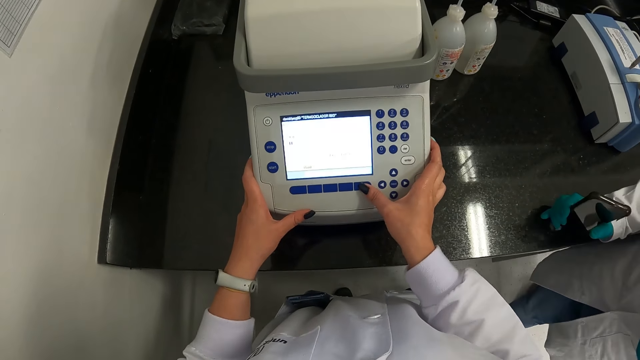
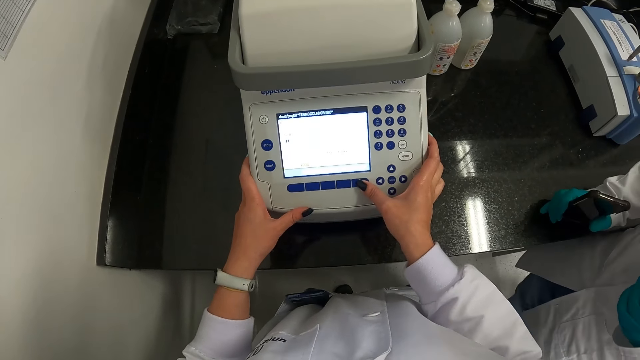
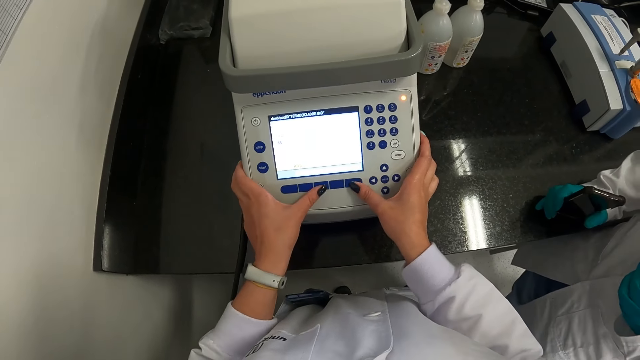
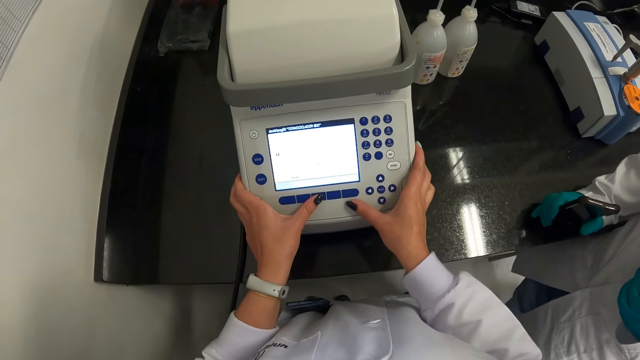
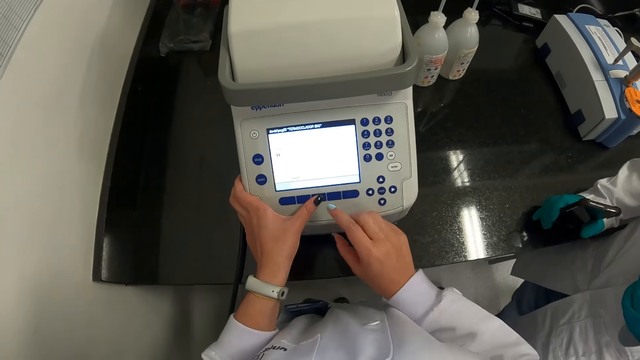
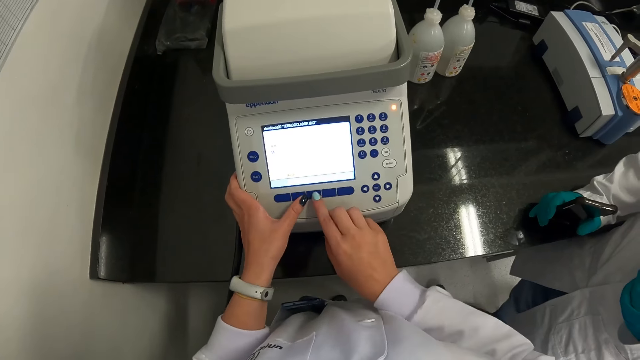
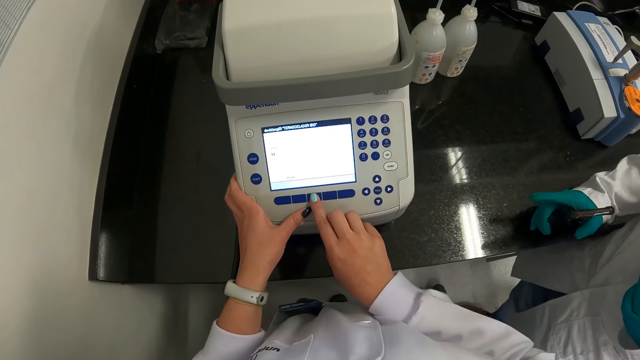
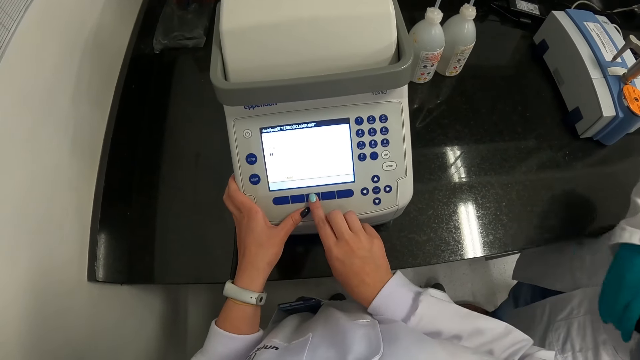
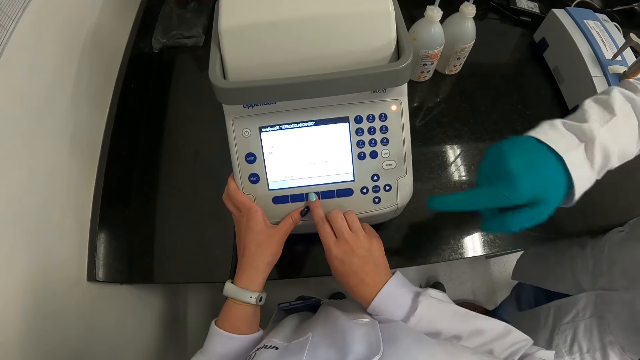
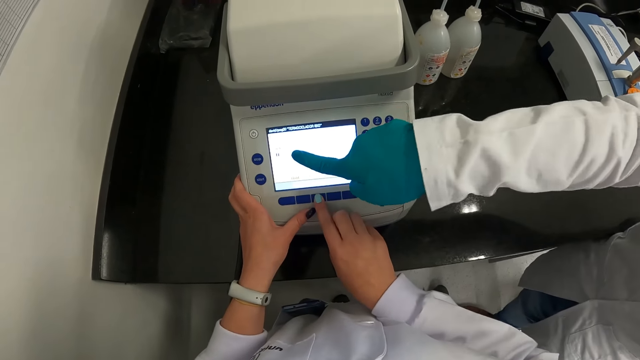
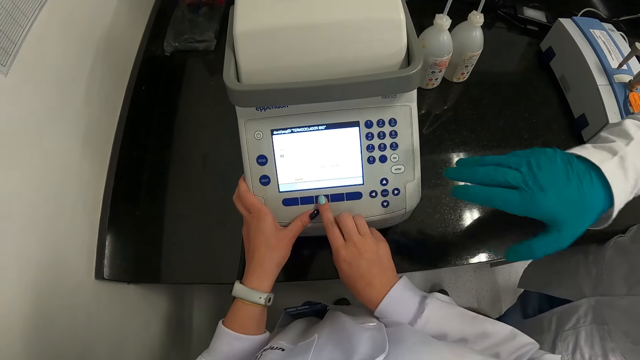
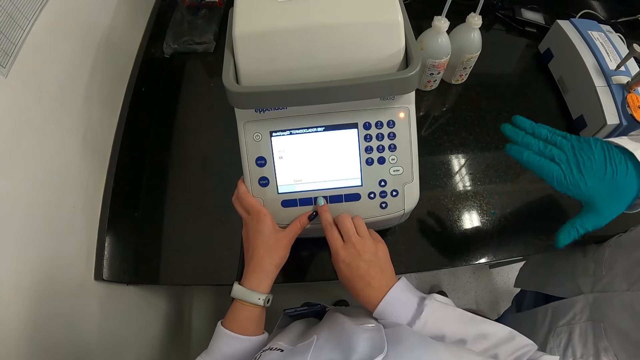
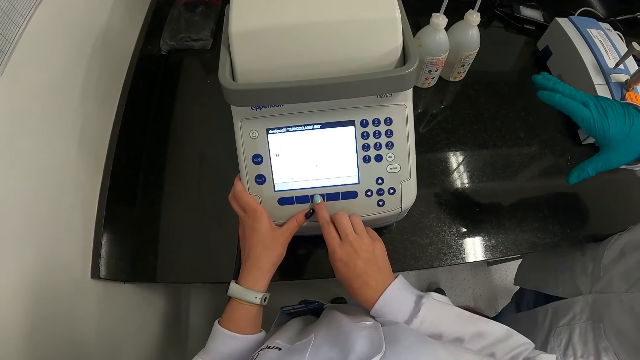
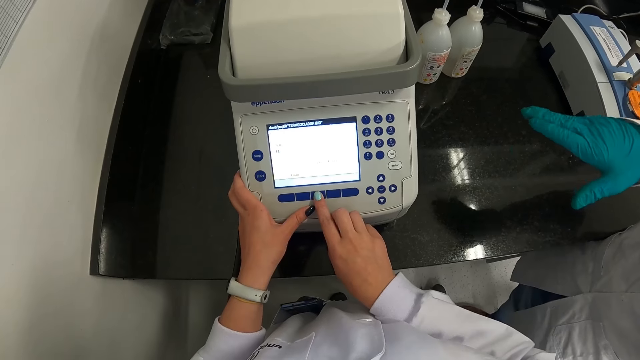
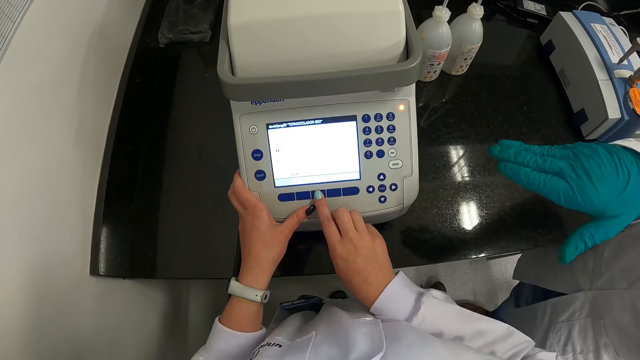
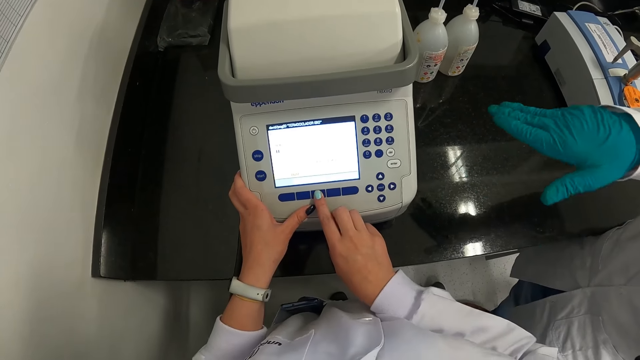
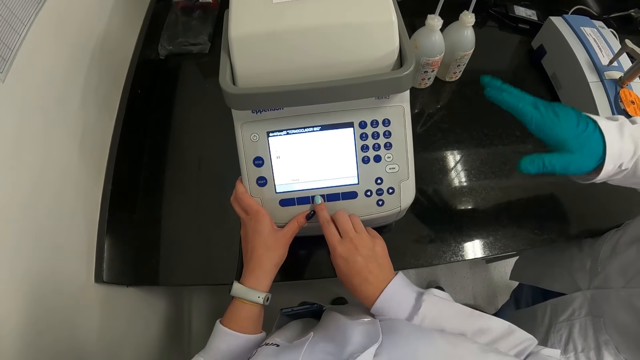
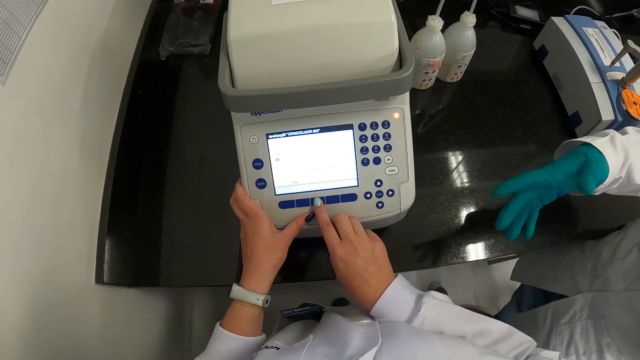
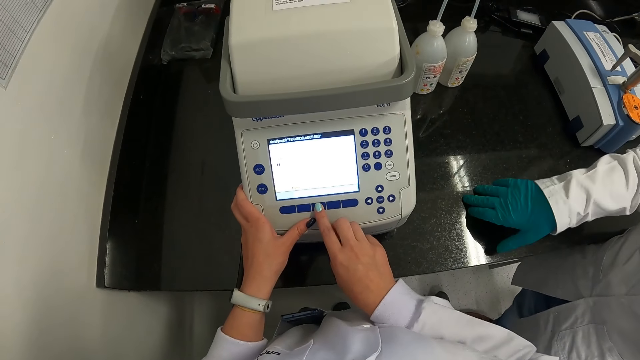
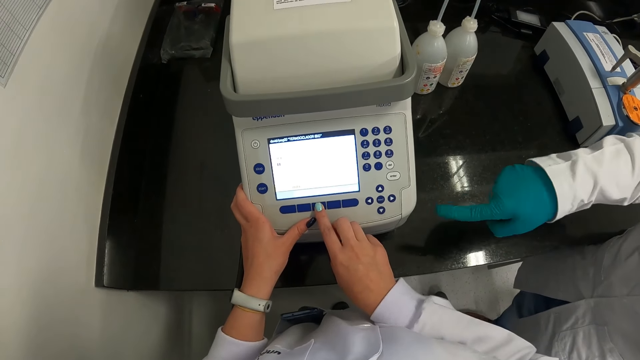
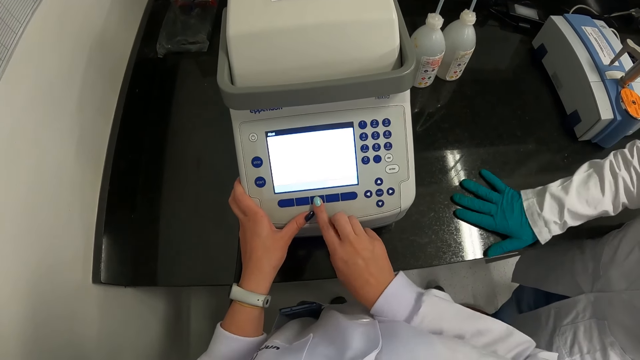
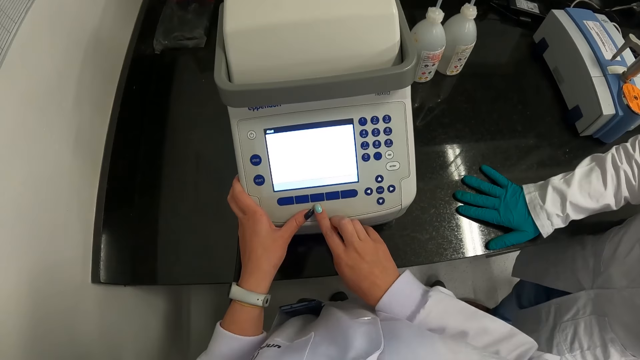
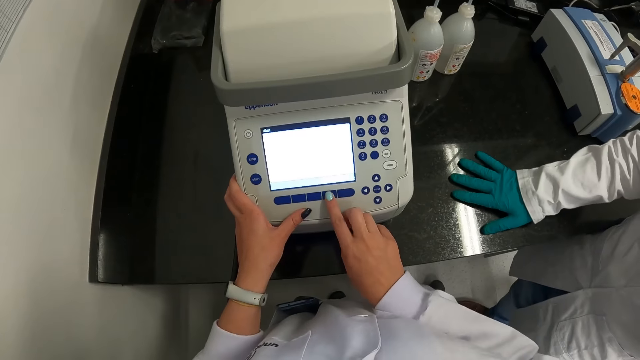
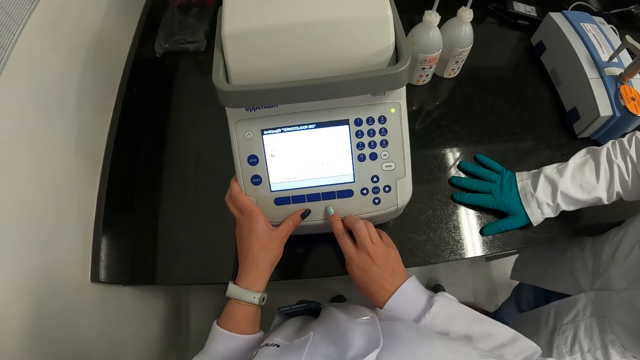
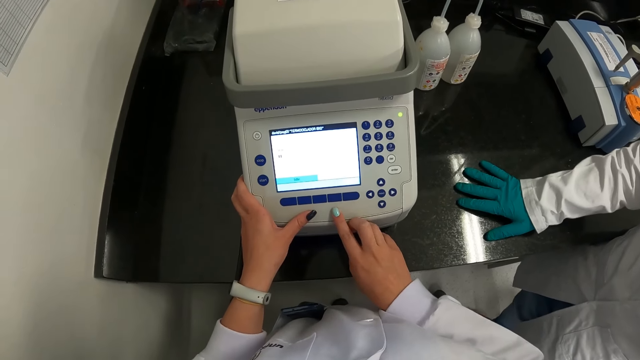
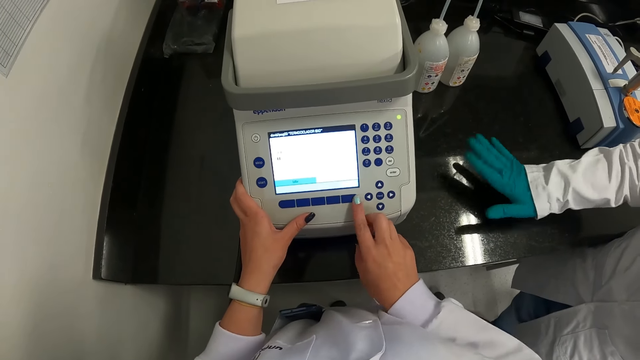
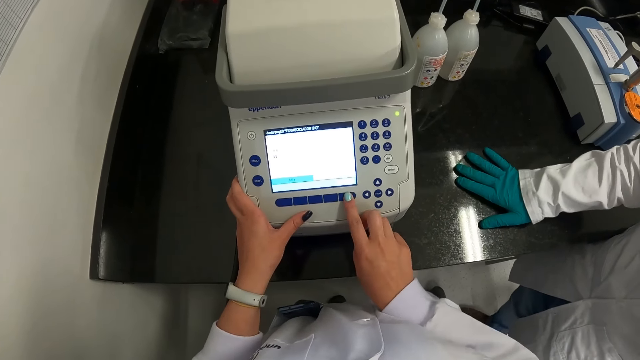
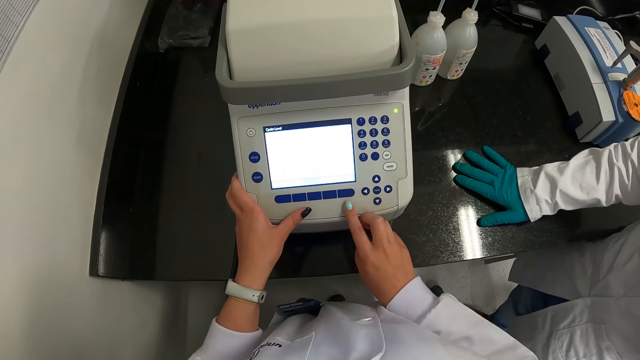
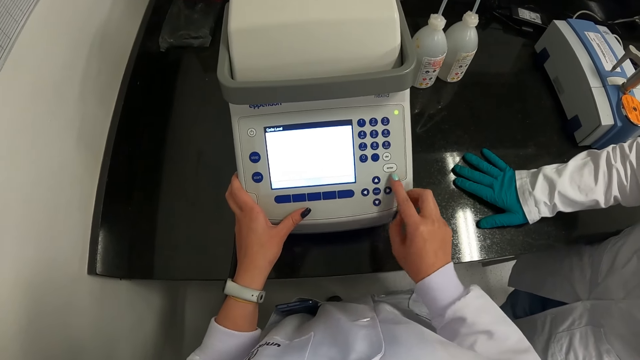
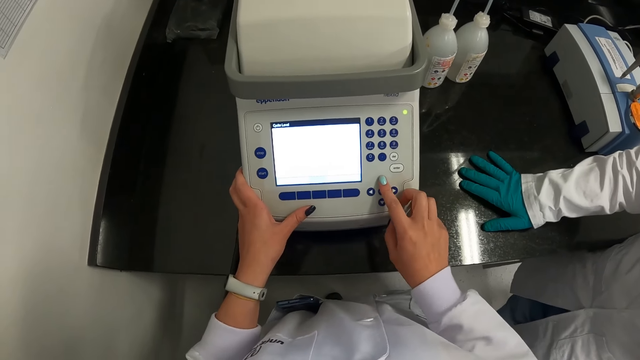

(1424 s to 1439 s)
A man puts the right hand on the countertop. The camera wearer operates the machine. The man gesticulates with his right hand. The man removes the right hand from the table. The man points his right hand at the screen of the thermocycler. The man moves the right hand. The man points at the machine. The camera wearer operates the machine.

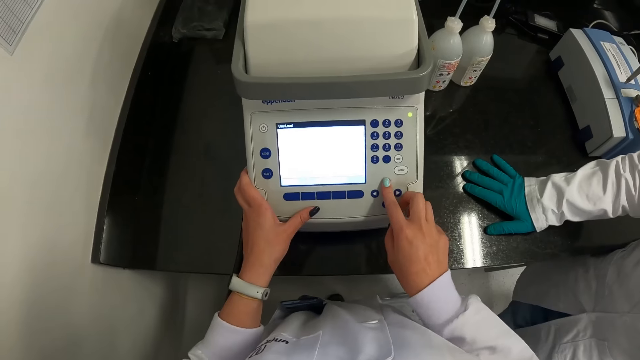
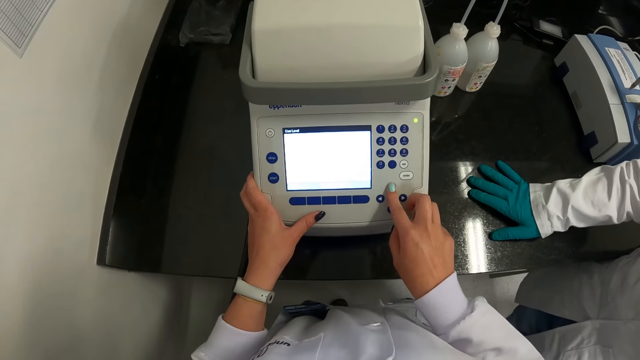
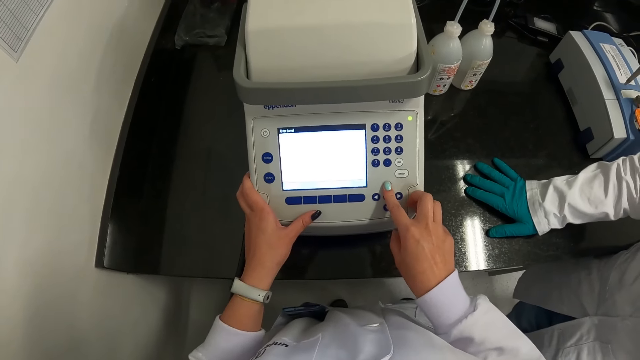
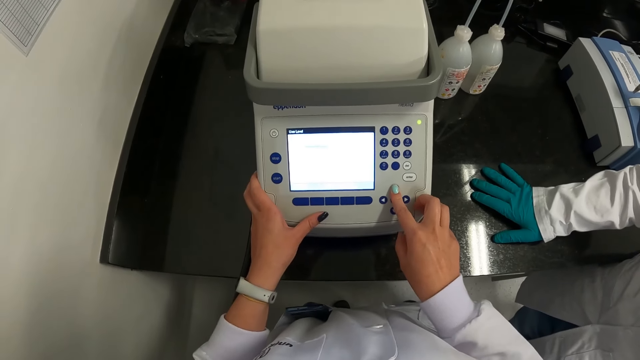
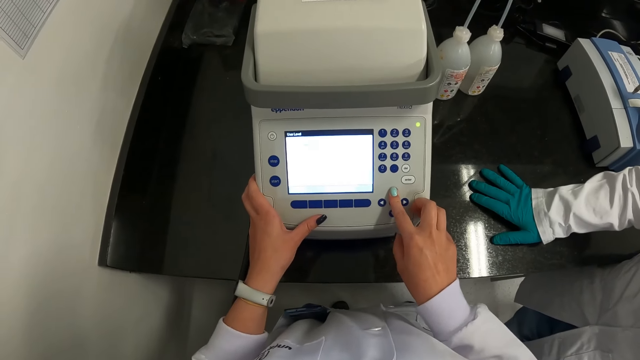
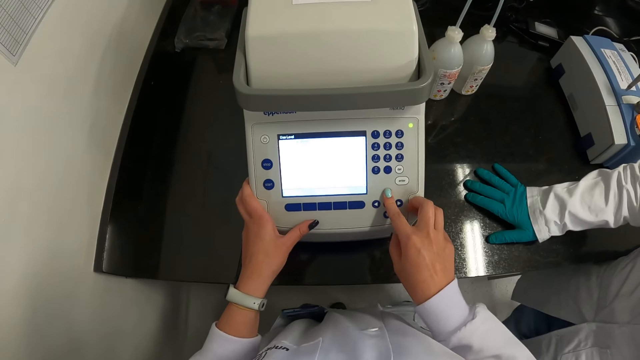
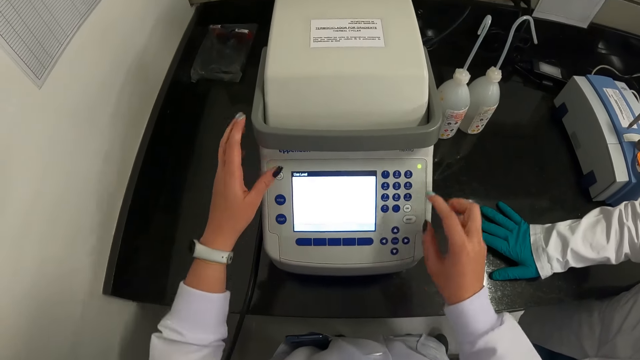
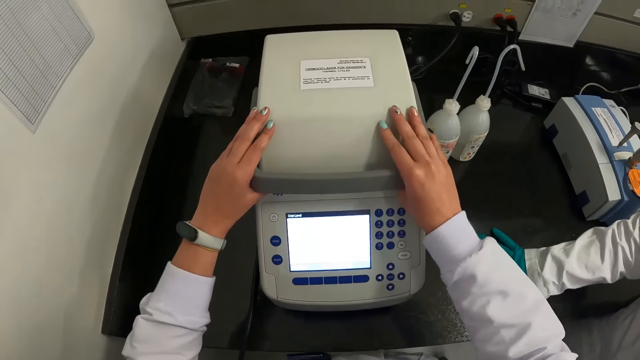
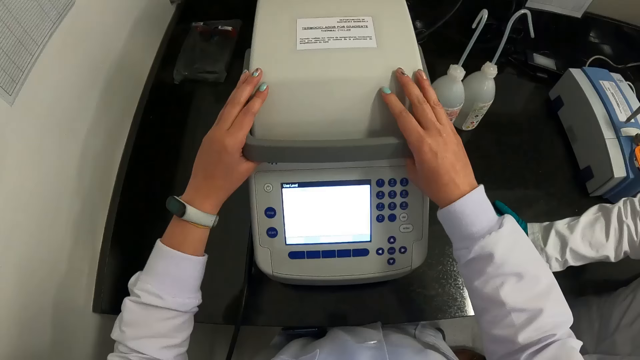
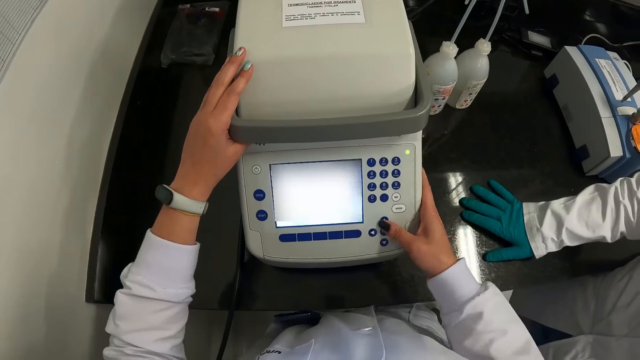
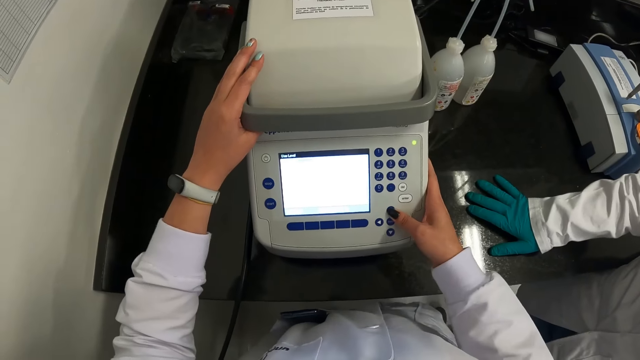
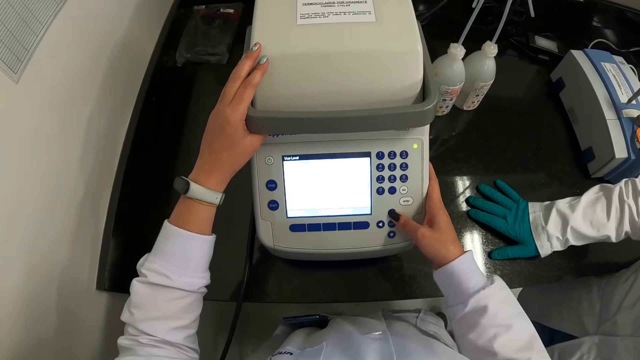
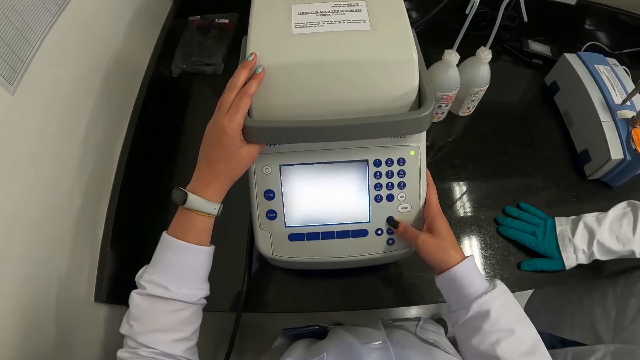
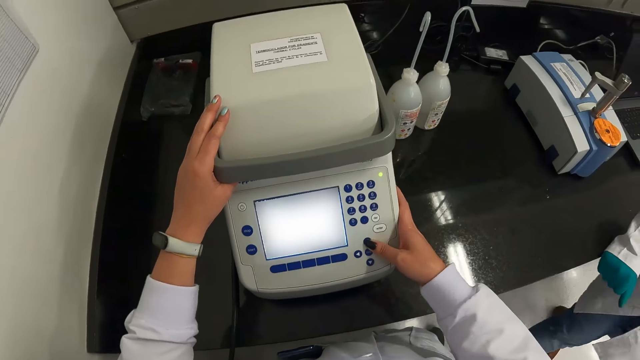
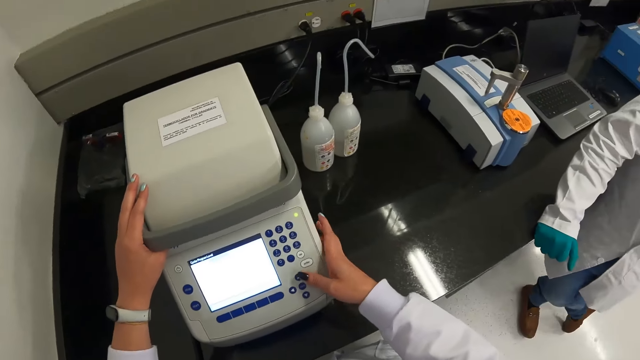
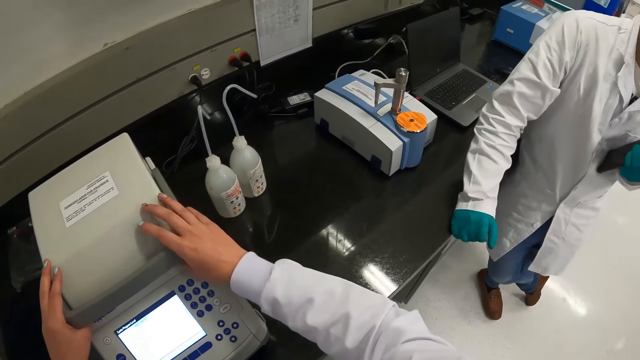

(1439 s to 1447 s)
The camera wearer holds the top part of the machine. They operate the machine. The man removes the hand from the countertop. The camera wearer holds the top part of the machine with the right hand.
